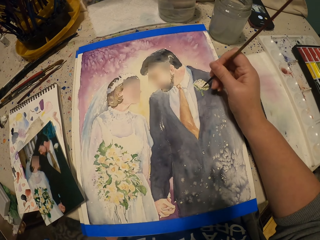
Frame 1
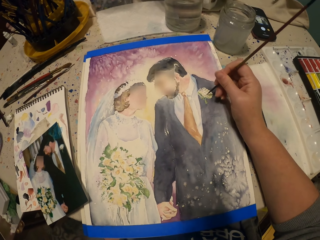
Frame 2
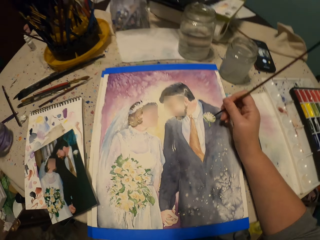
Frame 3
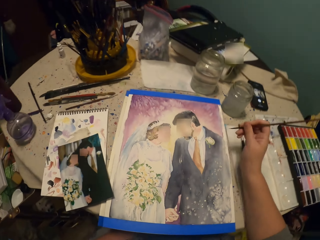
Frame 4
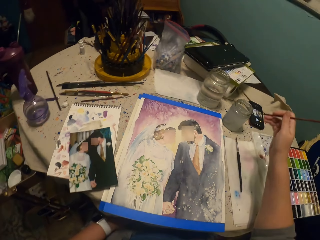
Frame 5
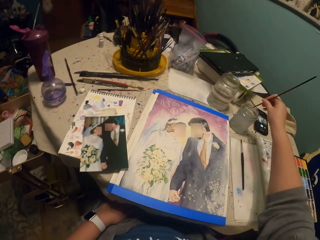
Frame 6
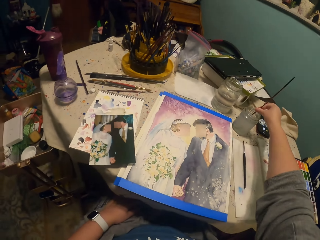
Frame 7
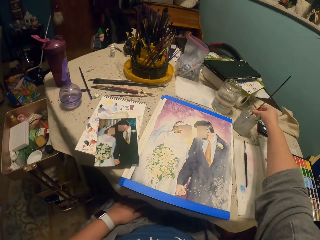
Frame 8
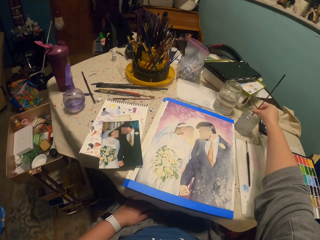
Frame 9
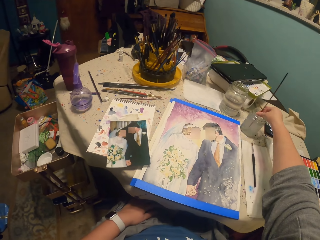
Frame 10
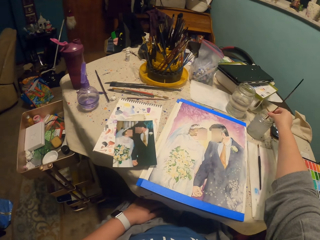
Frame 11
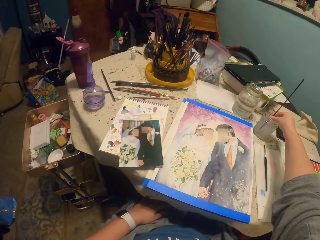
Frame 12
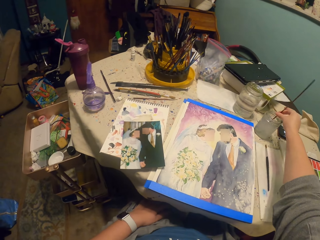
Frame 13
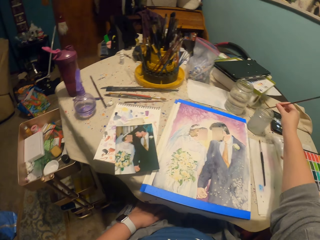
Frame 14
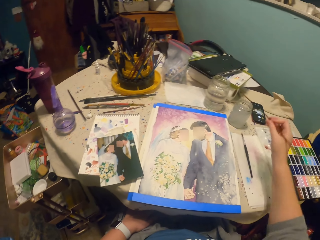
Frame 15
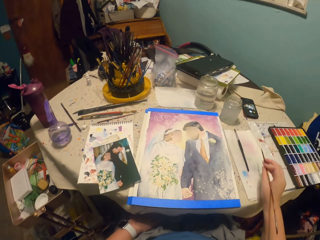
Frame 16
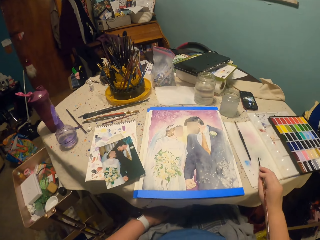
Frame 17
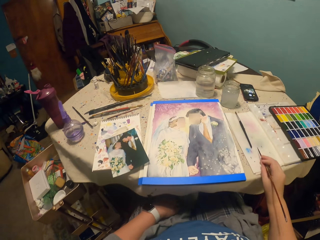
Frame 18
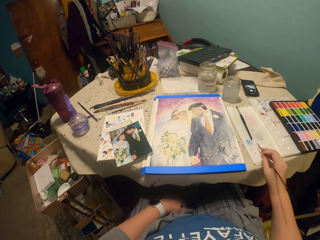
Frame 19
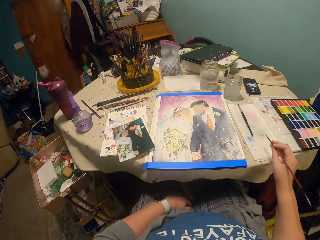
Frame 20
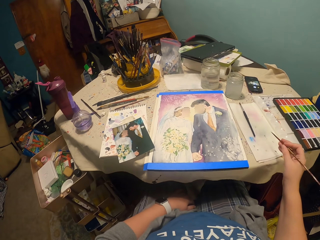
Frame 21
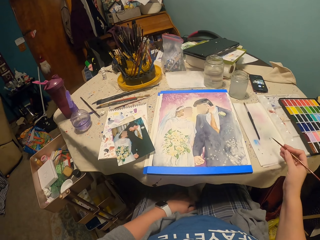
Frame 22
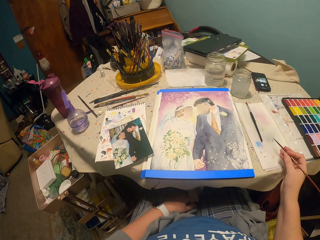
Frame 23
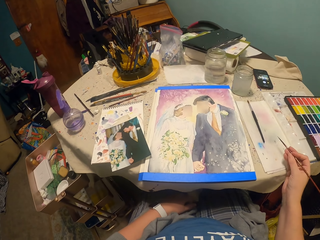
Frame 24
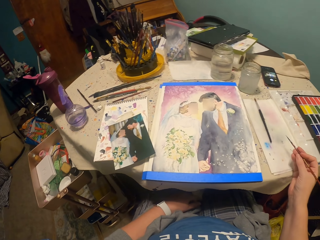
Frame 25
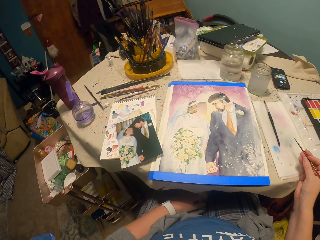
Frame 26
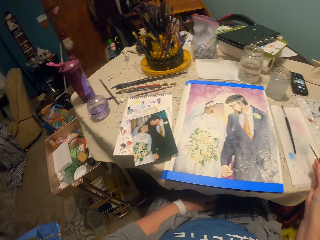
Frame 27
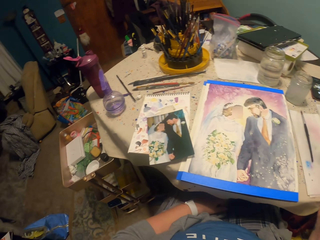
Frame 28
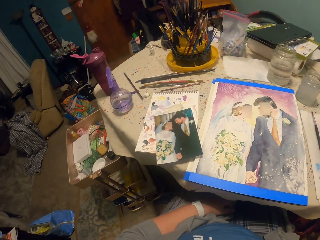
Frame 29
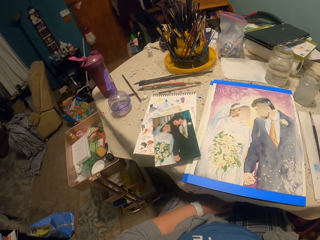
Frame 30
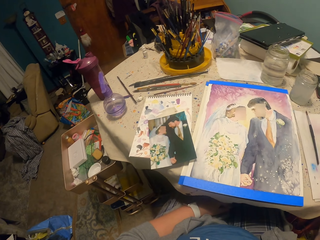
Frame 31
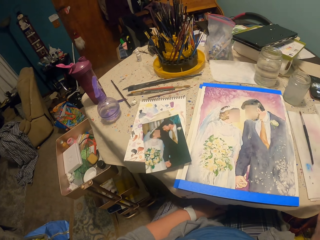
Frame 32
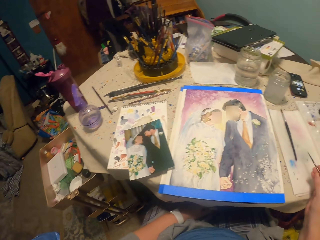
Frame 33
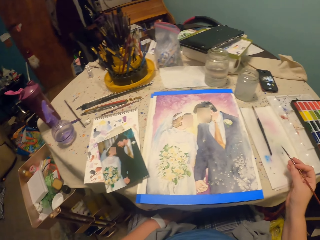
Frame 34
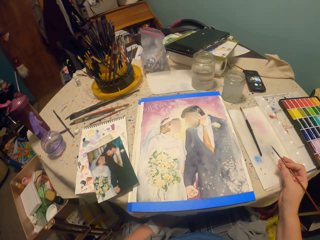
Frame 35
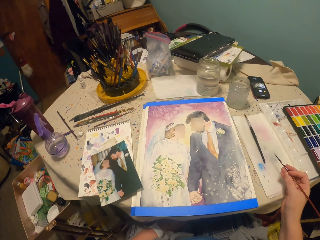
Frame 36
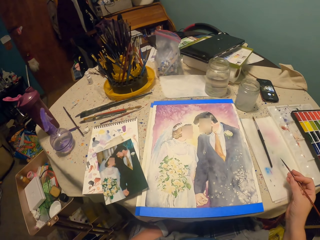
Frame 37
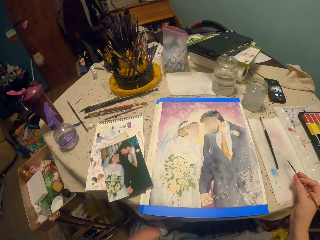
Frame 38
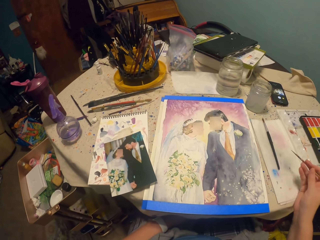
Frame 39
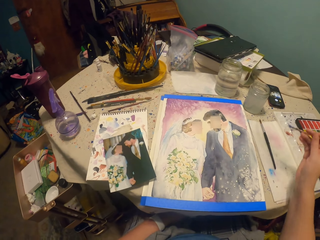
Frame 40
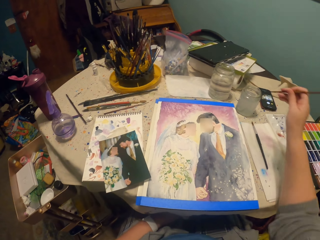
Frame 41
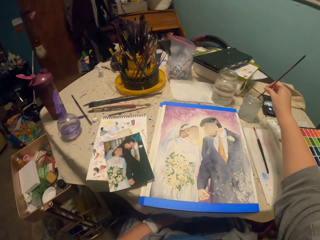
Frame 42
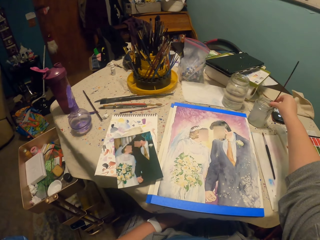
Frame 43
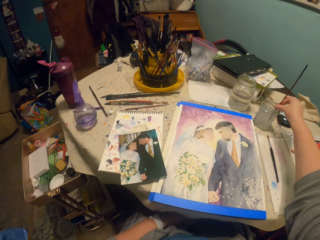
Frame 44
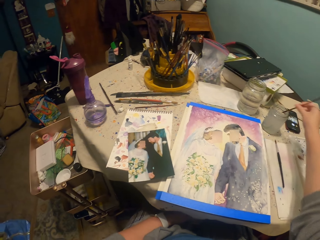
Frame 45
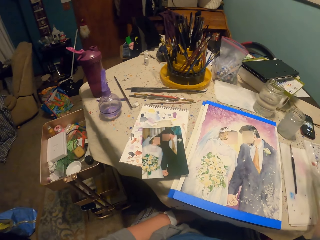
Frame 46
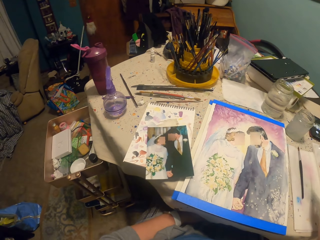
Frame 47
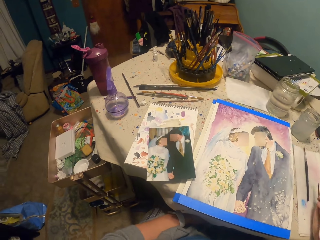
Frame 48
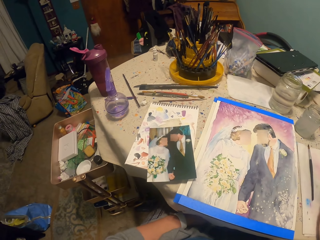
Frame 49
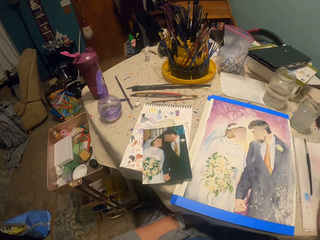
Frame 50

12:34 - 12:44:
The camera wearer dips the painting brush into the water. They hold the painting brush. They wipe the painting brush or pen brush on the paper. They dip the painting brush into the water.

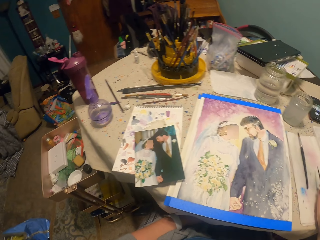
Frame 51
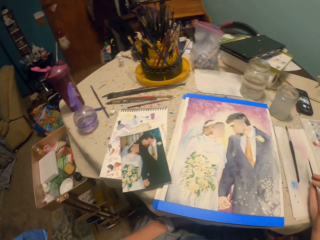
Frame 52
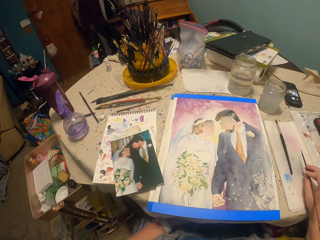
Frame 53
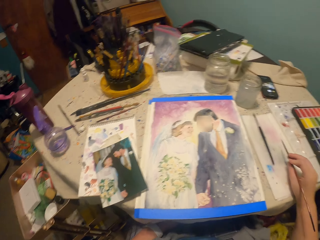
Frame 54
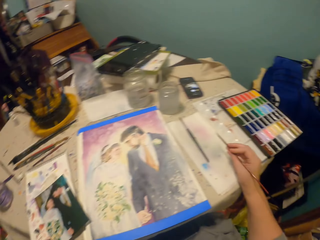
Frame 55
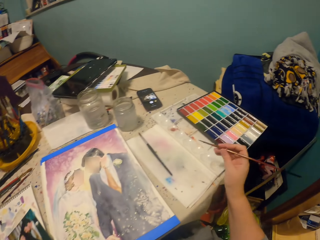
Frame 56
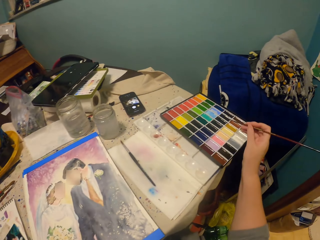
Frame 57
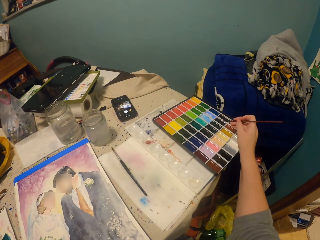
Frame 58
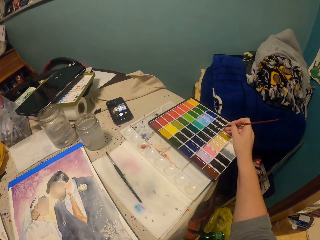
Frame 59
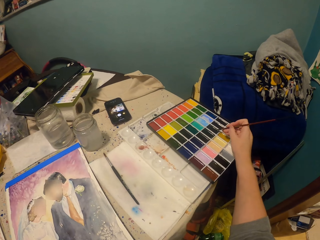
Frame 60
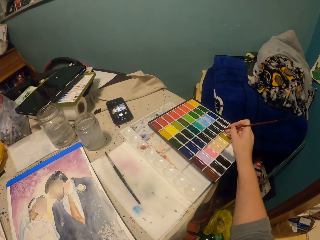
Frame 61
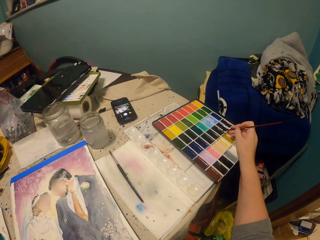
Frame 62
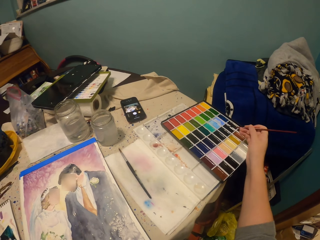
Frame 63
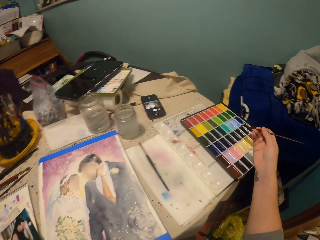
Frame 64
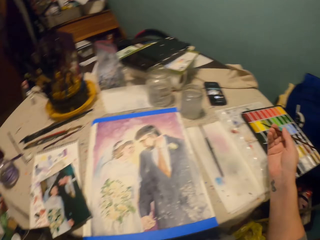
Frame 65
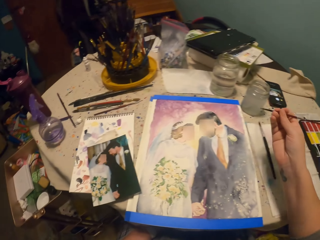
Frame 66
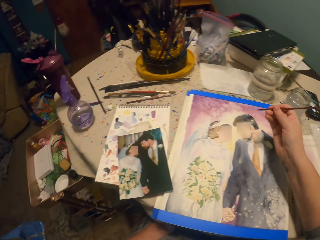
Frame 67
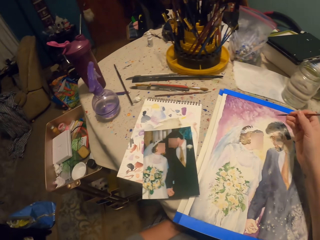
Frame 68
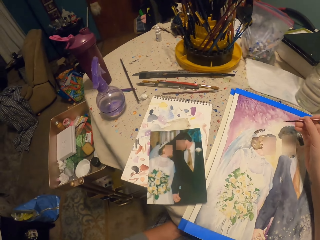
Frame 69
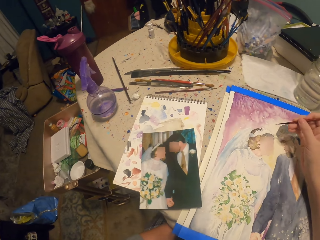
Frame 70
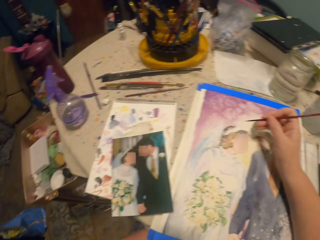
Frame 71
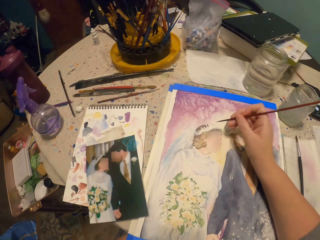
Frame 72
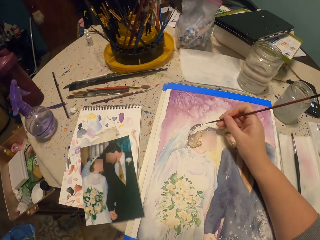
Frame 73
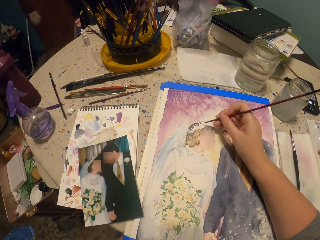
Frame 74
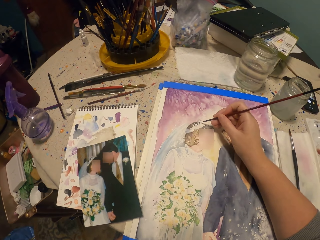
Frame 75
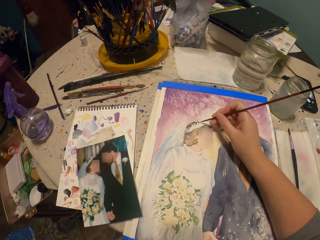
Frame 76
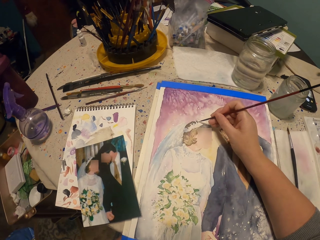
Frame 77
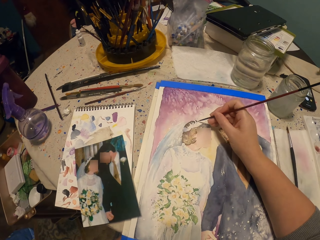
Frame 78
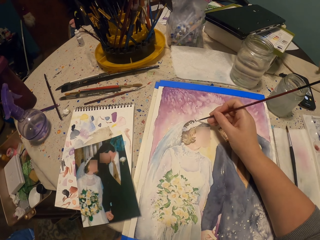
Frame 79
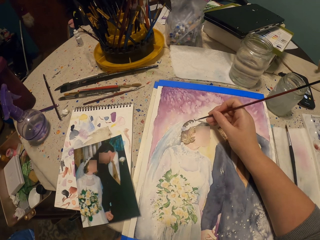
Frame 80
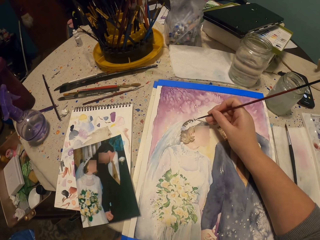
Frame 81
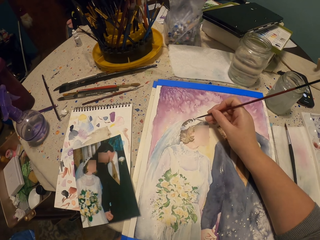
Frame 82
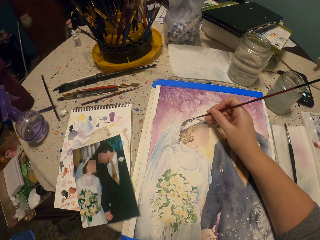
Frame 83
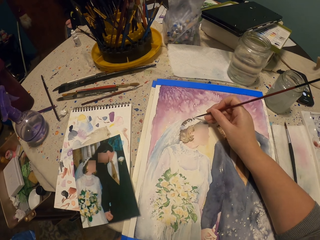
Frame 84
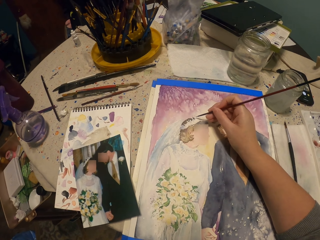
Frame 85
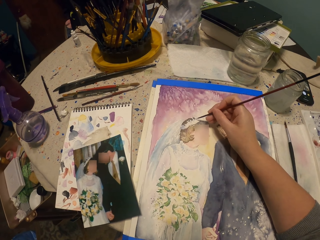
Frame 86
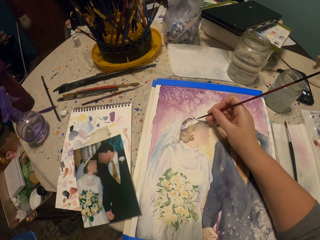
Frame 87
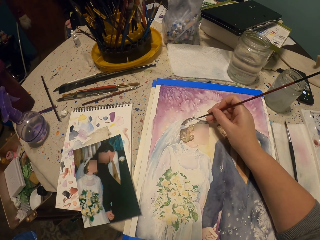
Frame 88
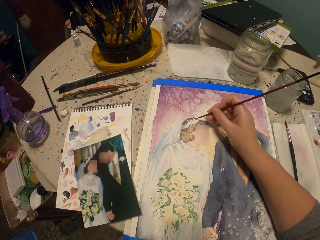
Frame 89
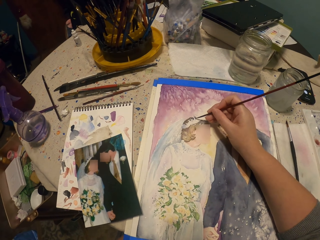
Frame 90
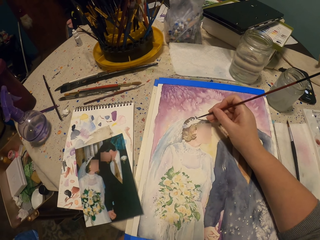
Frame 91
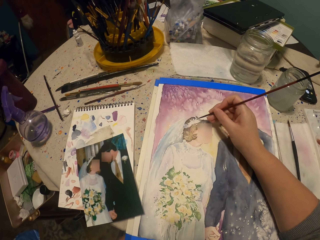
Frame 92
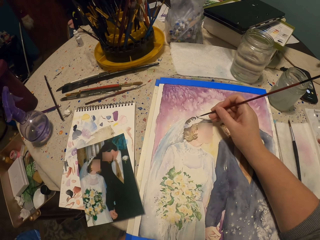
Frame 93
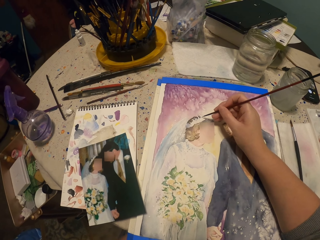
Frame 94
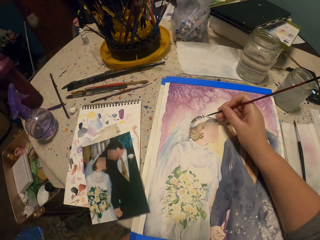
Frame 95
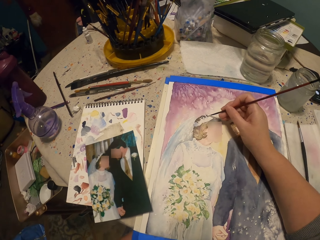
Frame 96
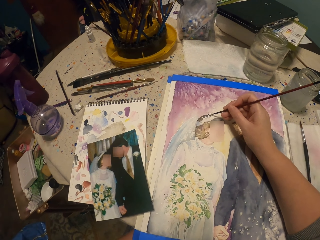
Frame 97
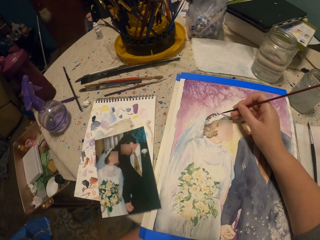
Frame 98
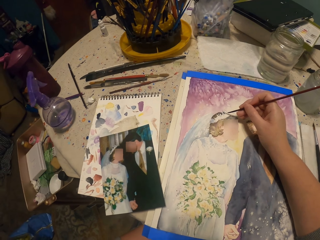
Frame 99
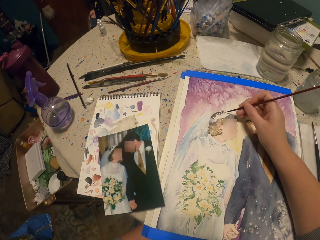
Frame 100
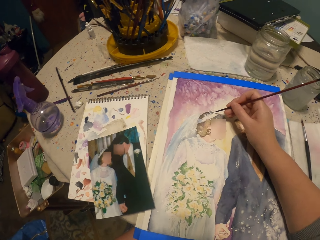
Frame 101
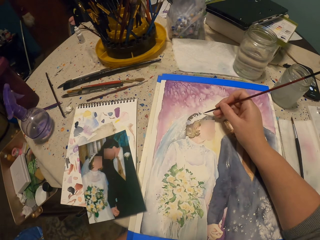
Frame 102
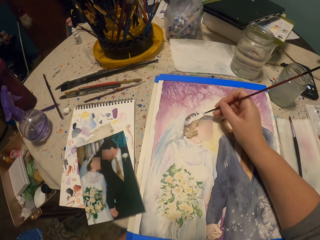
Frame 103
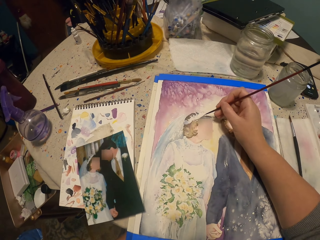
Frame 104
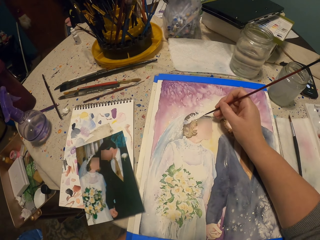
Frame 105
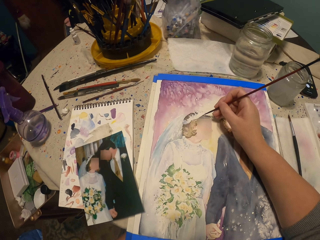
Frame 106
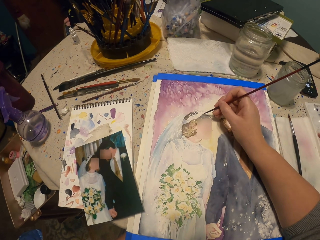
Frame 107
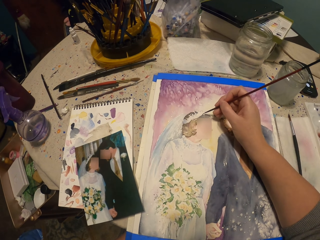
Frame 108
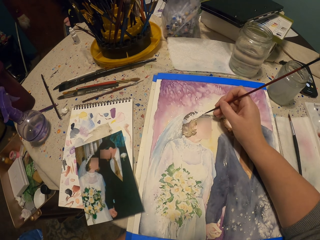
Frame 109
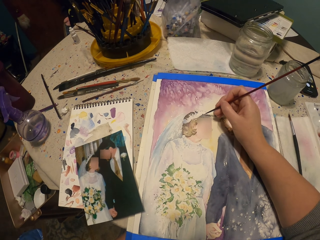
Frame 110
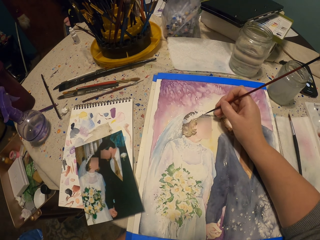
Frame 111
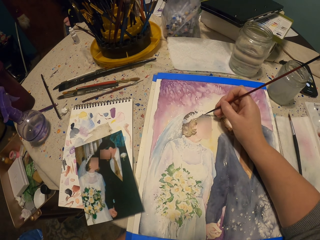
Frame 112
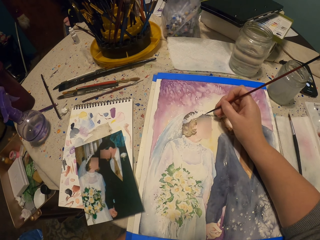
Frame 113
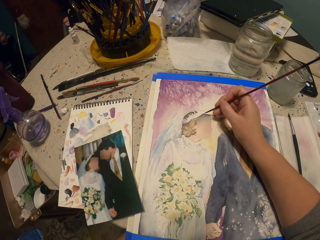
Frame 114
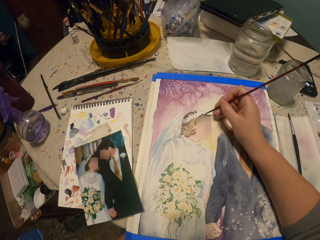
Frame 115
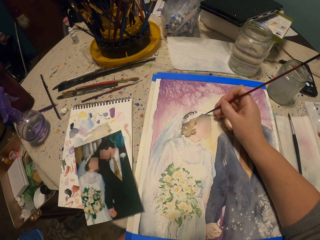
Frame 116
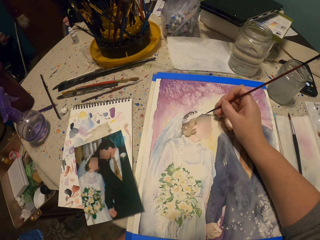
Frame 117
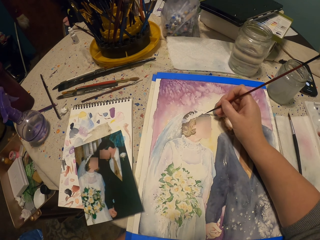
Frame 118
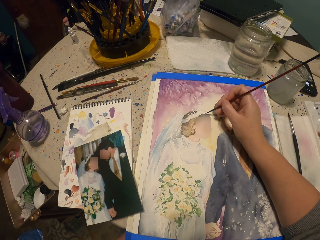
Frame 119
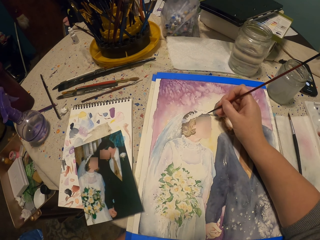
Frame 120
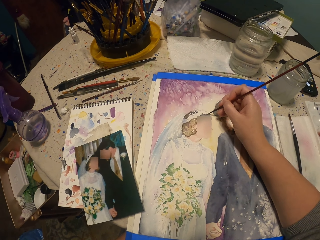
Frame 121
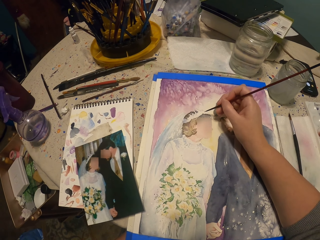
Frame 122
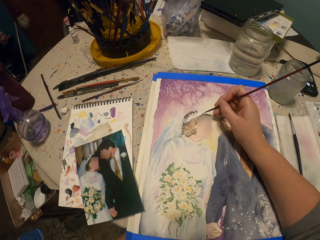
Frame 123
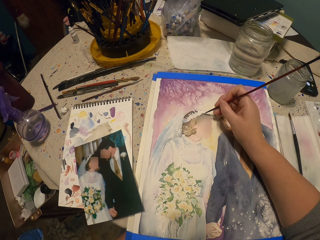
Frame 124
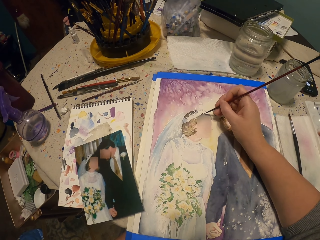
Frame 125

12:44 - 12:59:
The camera wearer holds the painting brush or pen brush. They apply paint. They rub the pen brush in the ink container. They paint a picture with the pen brush.
